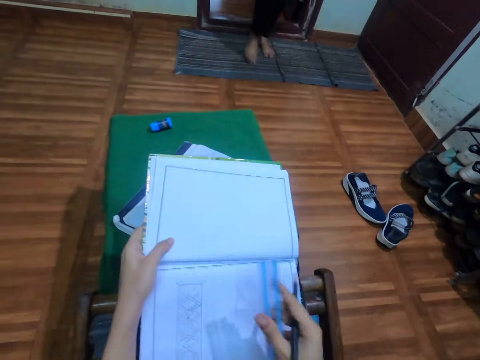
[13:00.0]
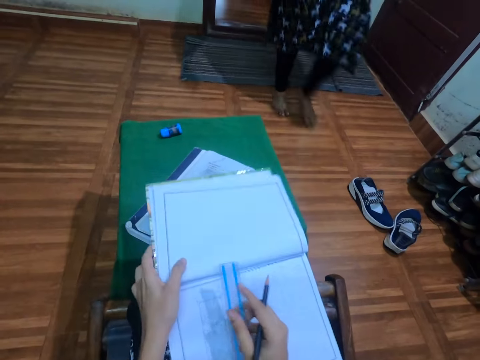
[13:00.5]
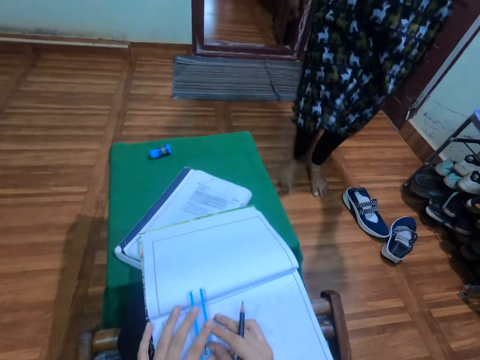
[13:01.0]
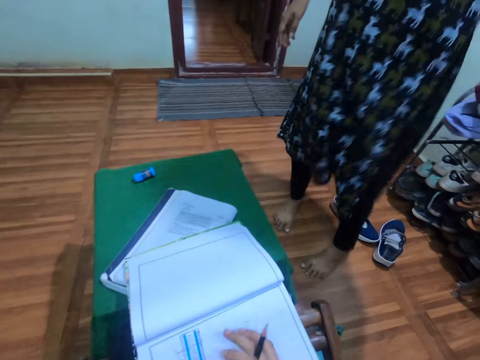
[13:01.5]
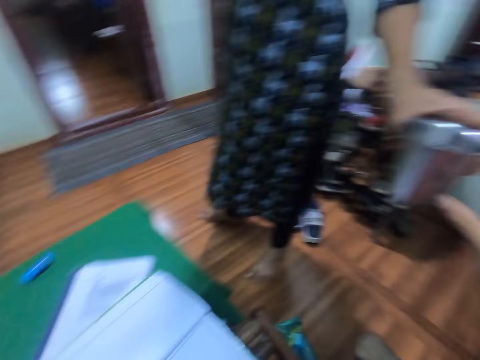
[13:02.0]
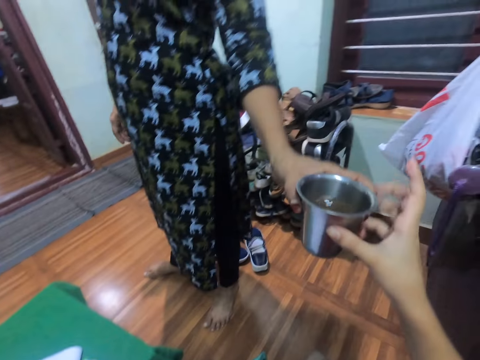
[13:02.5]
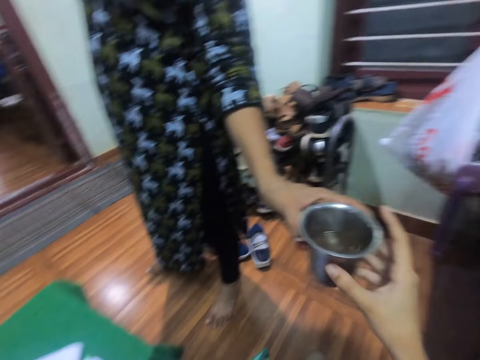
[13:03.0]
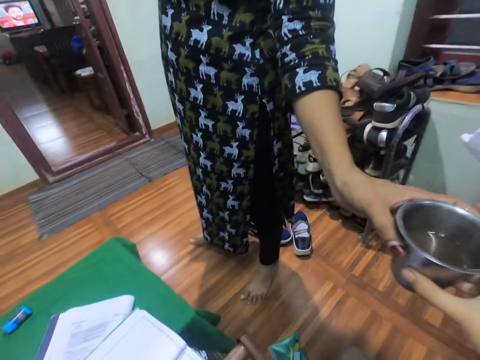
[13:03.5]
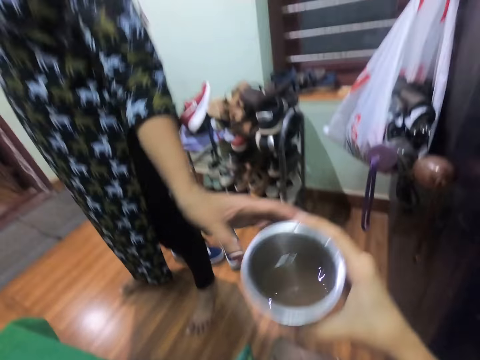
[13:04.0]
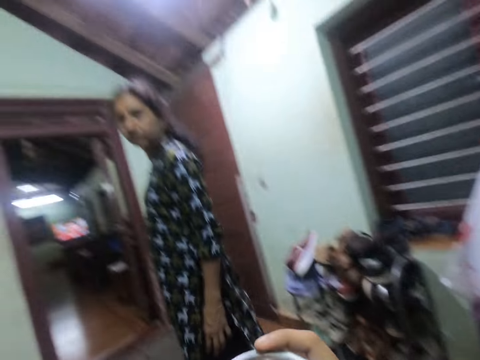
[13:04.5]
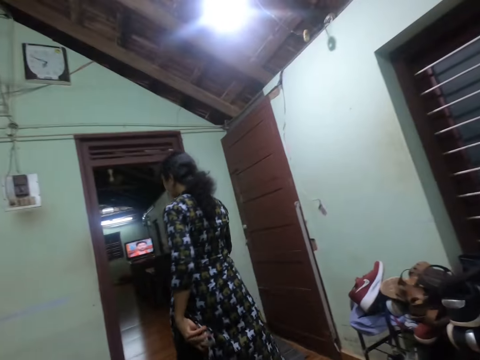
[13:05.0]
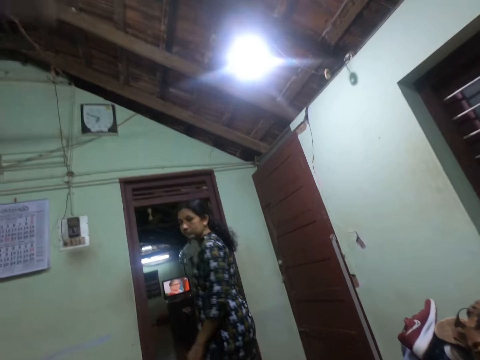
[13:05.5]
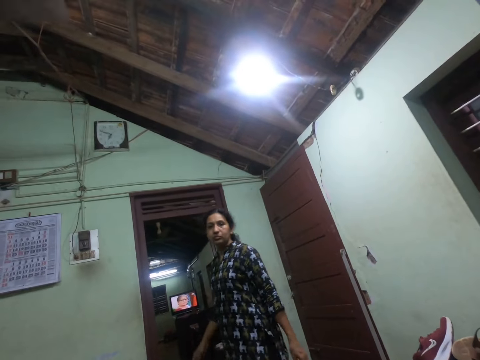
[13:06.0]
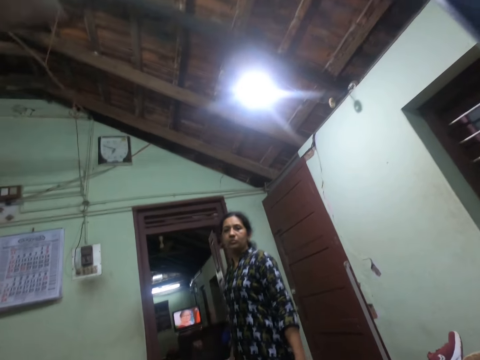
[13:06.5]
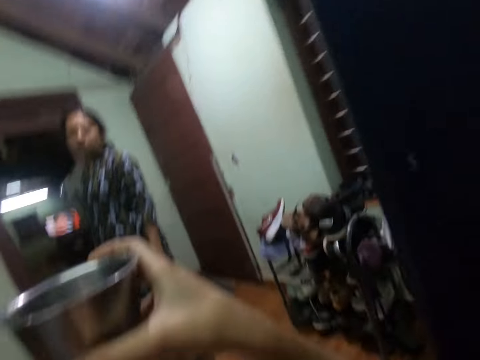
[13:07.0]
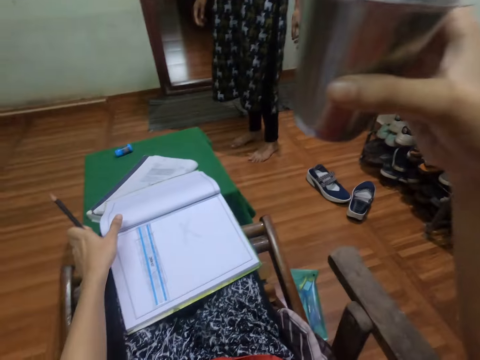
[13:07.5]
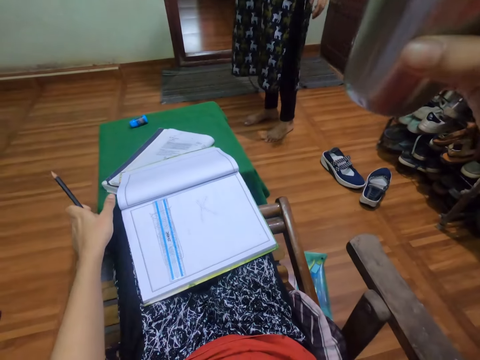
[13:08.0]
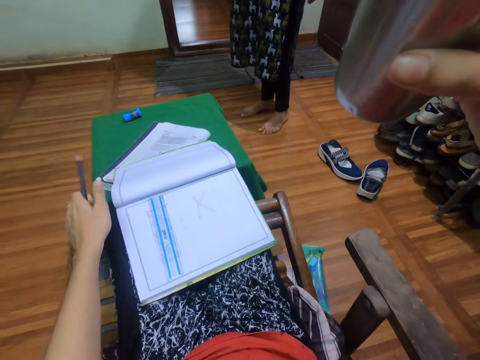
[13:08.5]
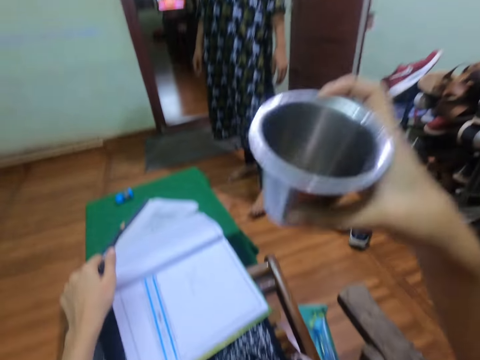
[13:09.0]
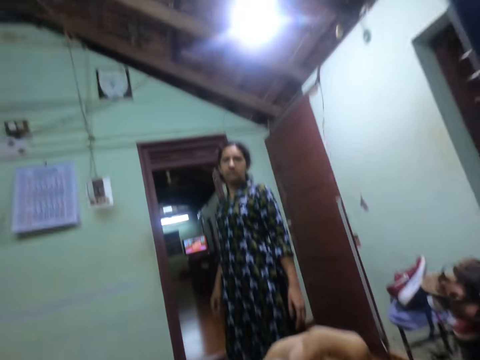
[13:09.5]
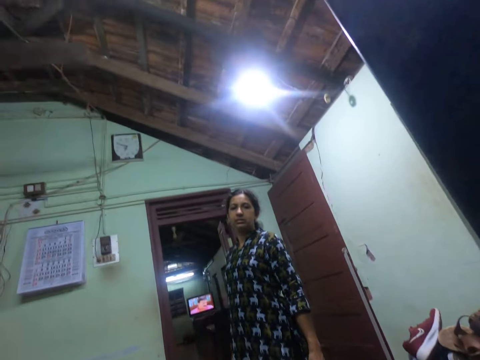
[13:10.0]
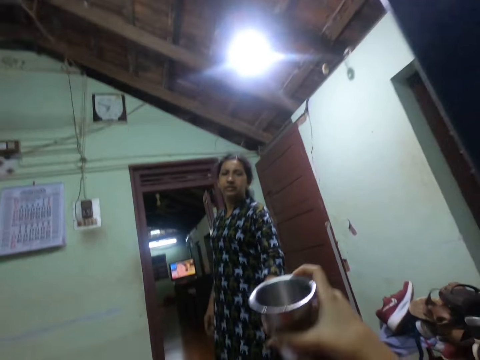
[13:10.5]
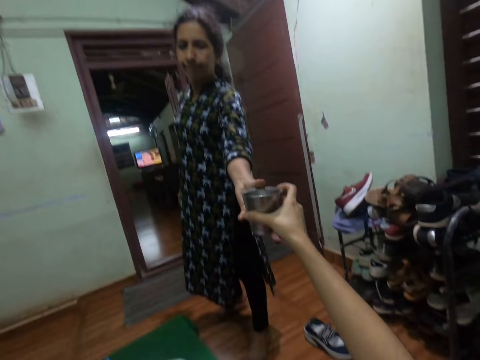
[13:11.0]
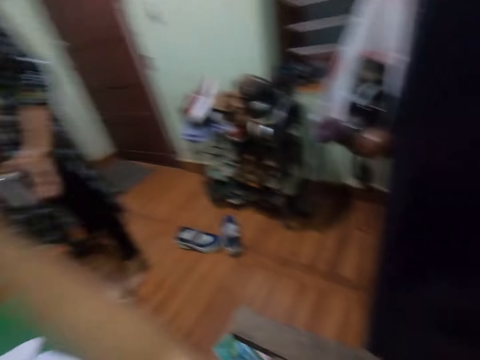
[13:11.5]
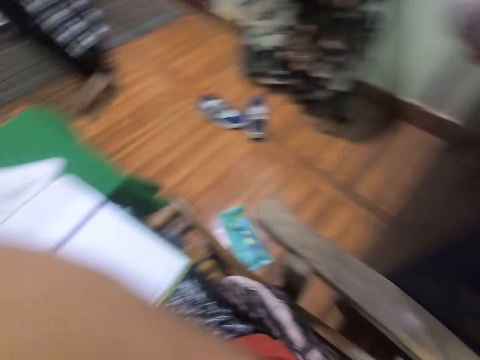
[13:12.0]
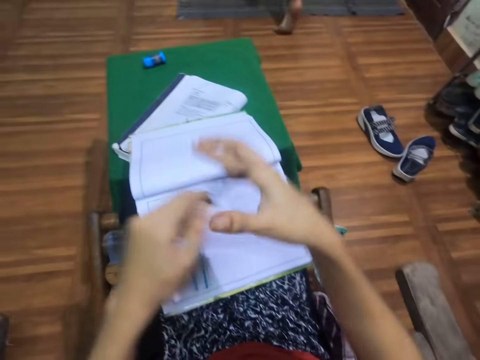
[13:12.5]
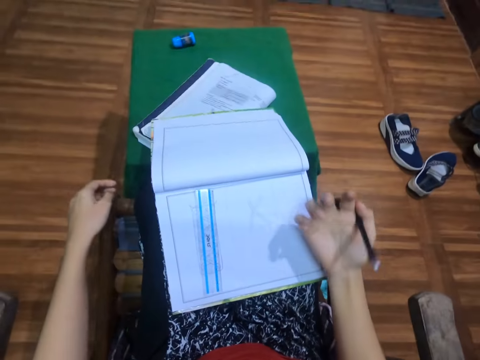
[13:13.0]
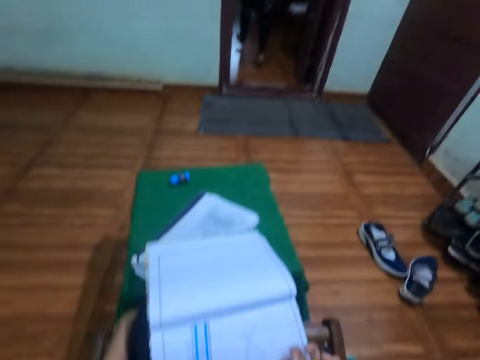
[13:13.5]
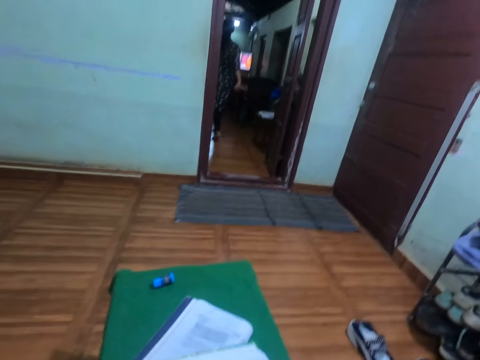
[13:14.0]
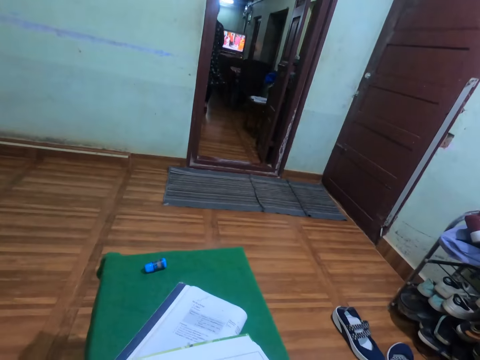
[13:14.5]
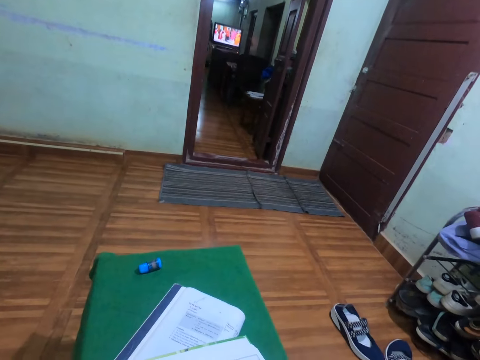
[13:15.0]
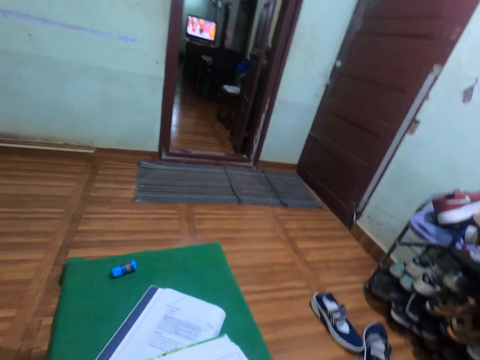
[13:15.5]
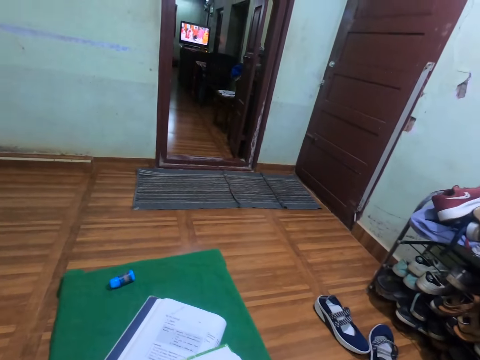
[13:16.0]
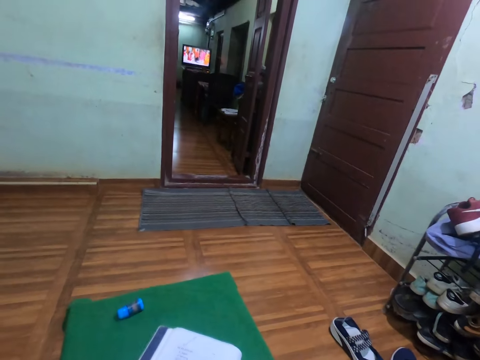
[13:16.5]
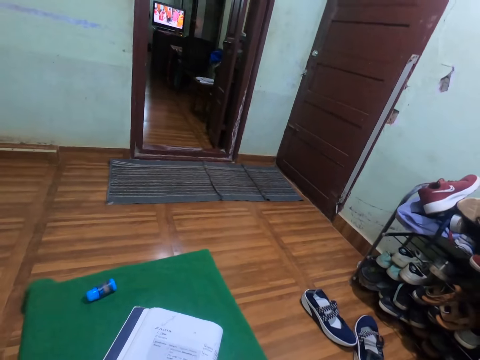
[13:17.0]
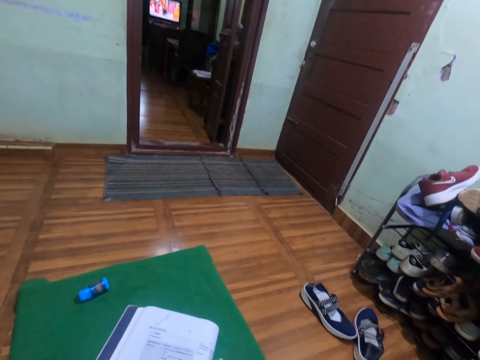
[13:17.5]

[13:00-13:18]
The camera wearer drops the book on her thigh with her left hand. The woman walks into a room. The camera wearer drops the ruler on the book with her right hand. She passes the pencil from her right hand to her left hand. She collects a cup of drink from the woman with her right hand. The woman converses with the camera wearer. The camera wearer drinks from the cup of drink in her right hand. She gives the cup of drink to the woman with her right hand. The woman walks out of the room. The camera wearer passes the pencil from her left hand to her right hand. She adjusts her camera.

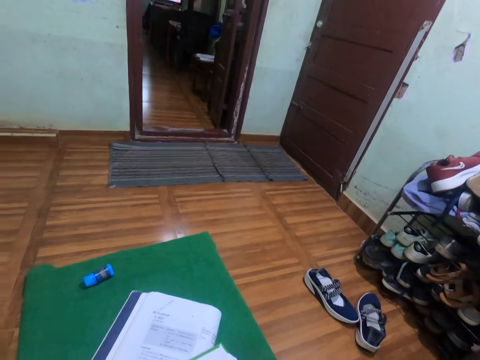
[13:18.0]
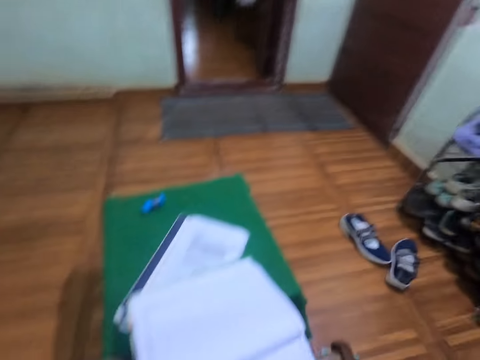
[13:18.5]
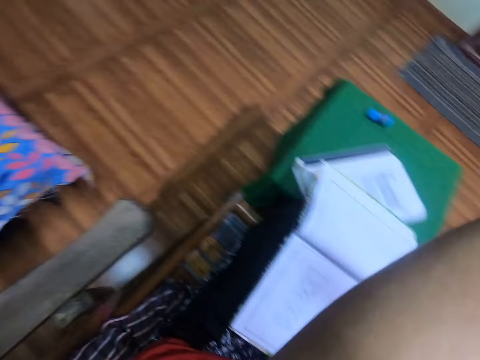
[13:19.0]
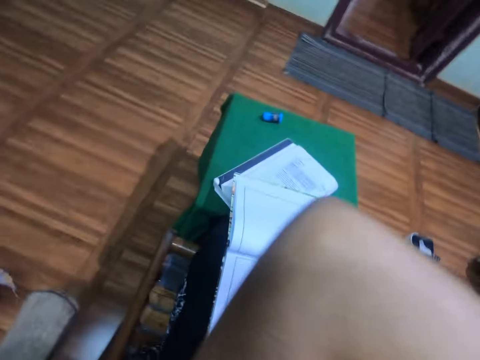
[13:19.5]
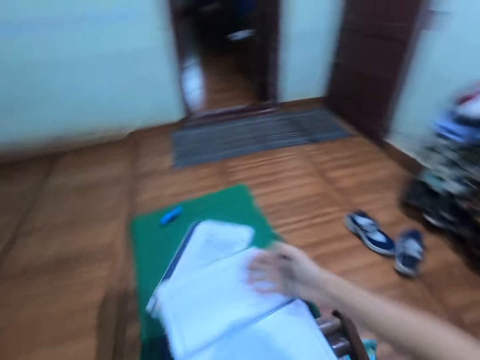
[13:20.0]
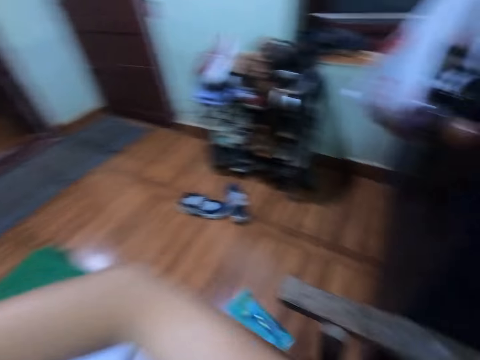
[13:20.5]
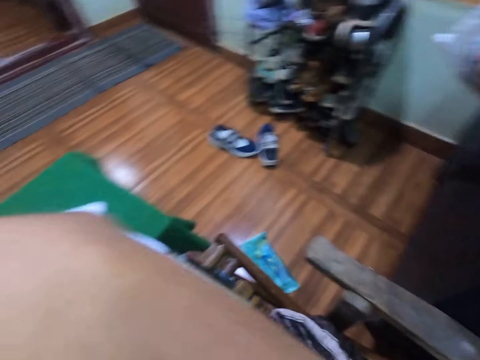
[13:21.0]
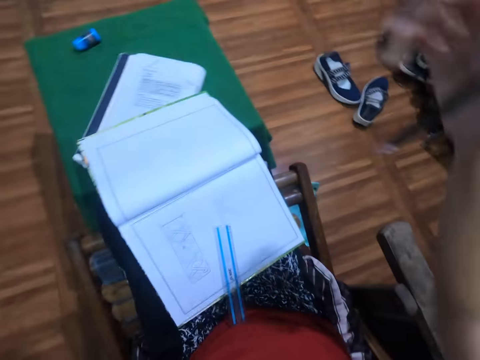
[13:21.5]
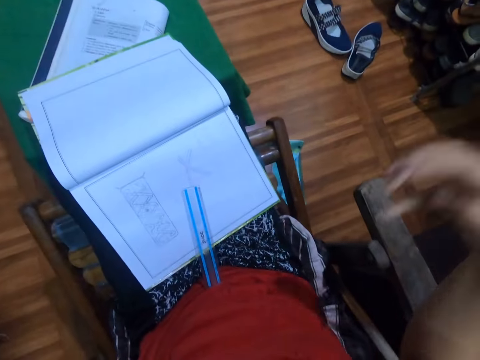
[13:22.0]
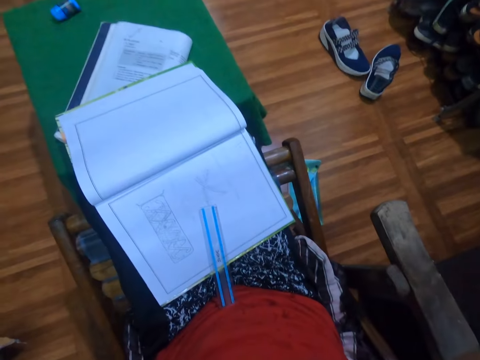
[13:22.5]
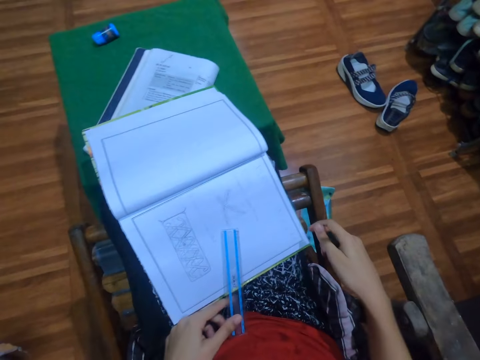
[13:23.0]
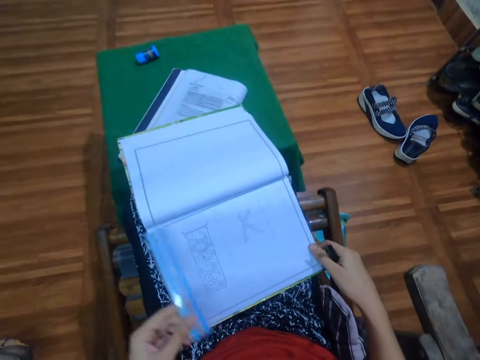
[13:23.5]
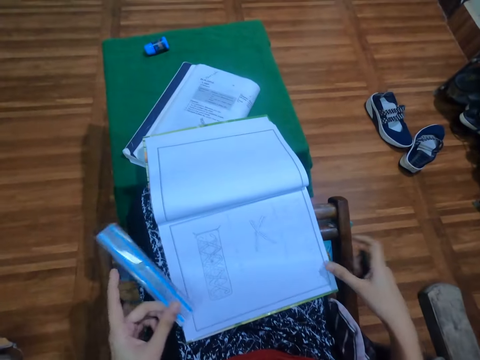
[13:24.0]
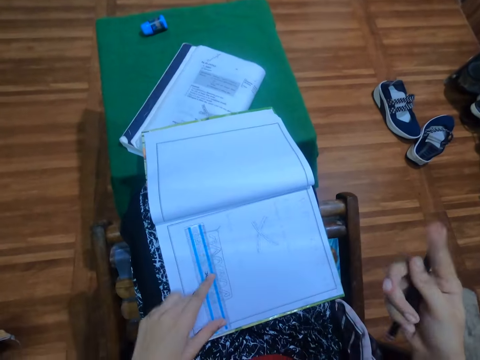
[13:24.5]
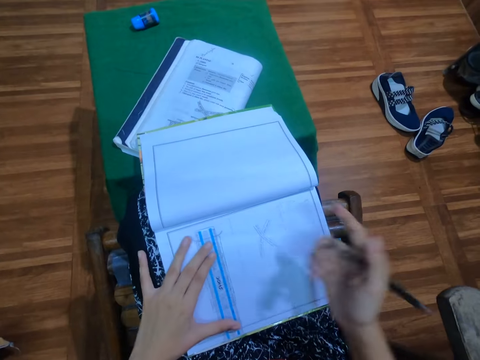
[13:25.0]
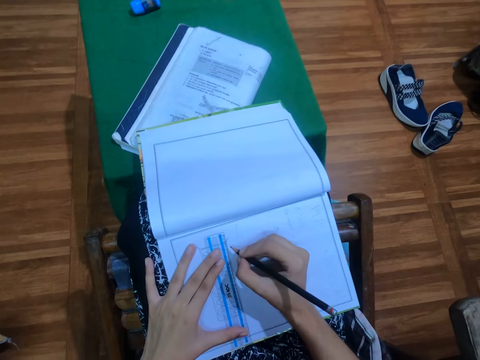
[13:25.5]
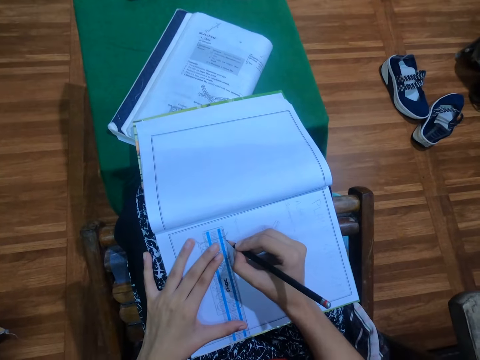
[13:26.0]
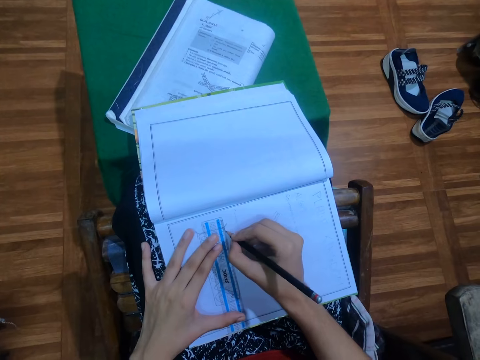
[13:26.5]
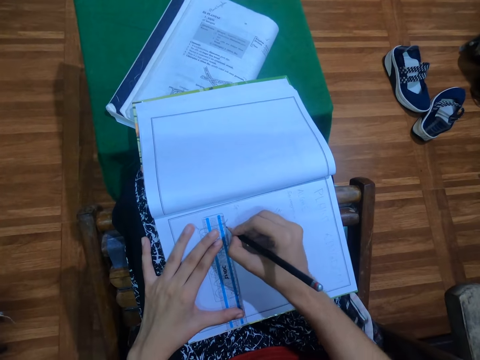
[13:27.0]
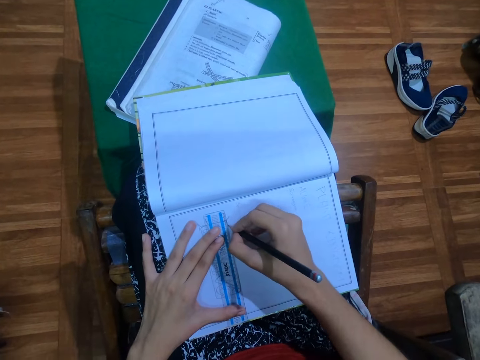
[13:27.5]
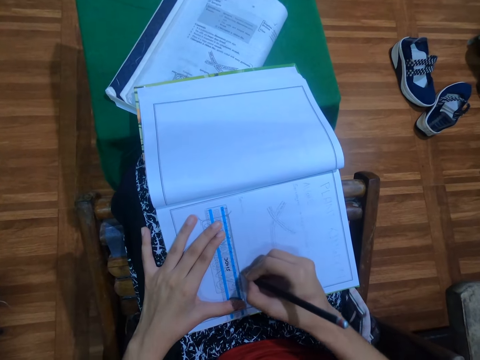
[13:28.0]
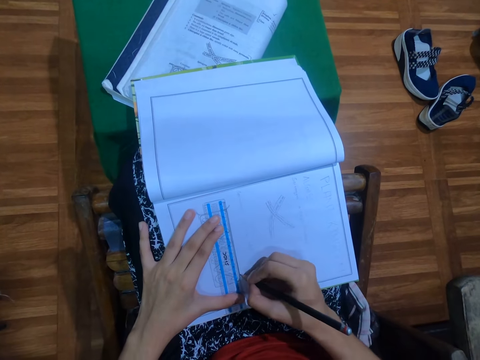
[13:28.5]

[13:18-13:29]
The camera wearer wipes her mouth with her left hand. She wipes her mouth with her right hand. She wipes her shirt with her right hand. She picks the ruler from the book with her left hand. She adjusts the book with her right hand. She places the ruler on the book with her left hand. She draws in the book with the pencil in her right hand. She writes on the book.
